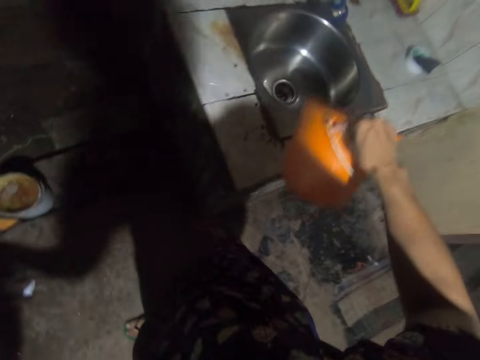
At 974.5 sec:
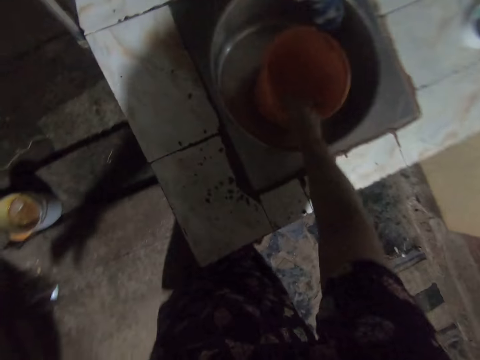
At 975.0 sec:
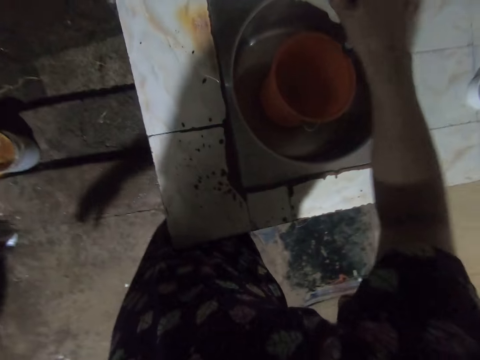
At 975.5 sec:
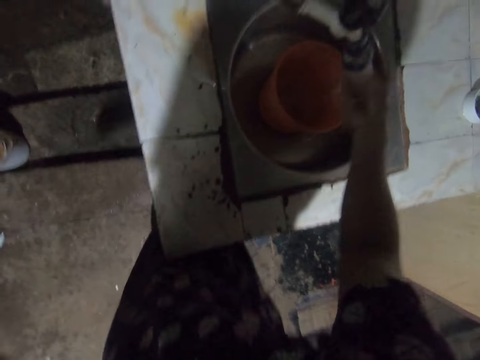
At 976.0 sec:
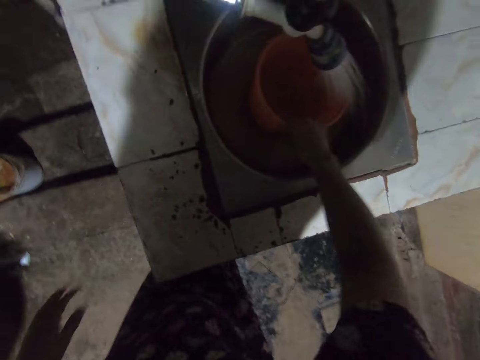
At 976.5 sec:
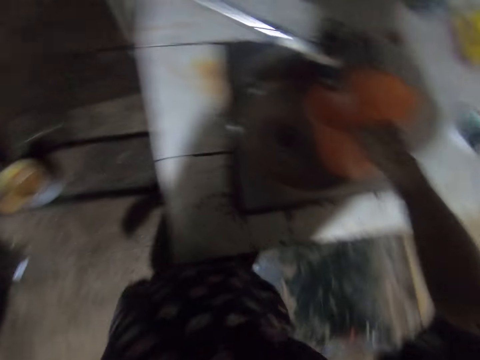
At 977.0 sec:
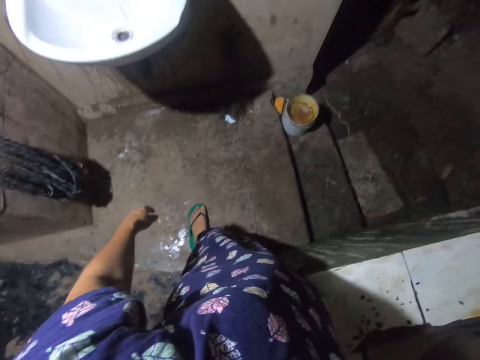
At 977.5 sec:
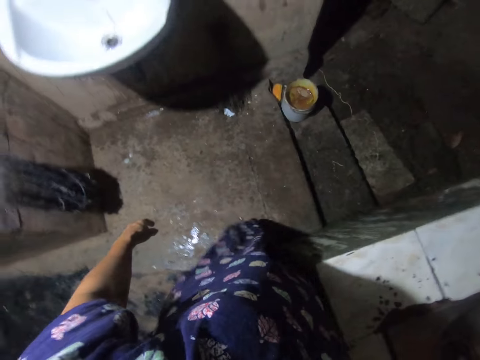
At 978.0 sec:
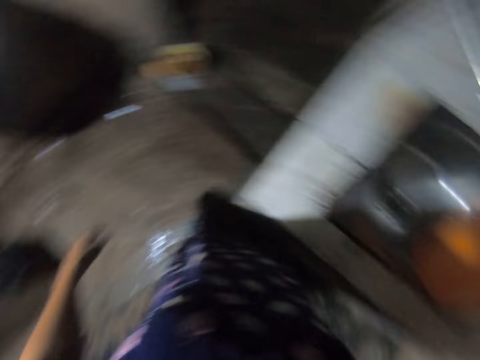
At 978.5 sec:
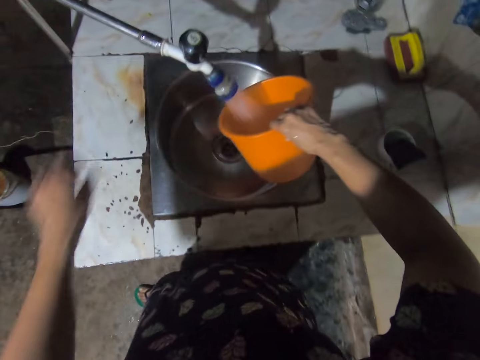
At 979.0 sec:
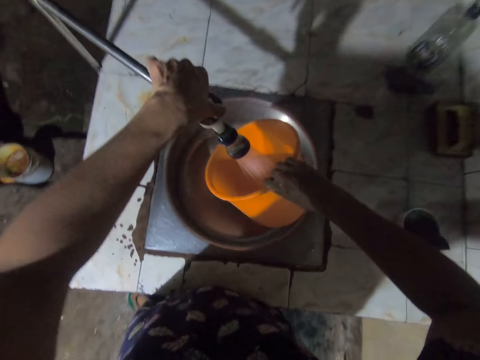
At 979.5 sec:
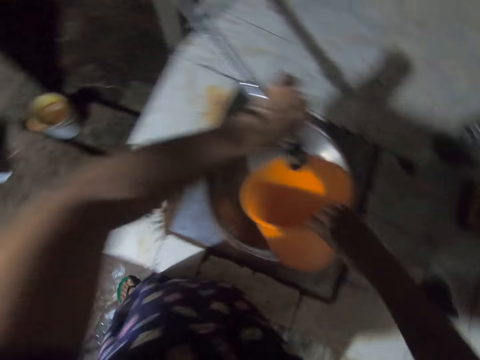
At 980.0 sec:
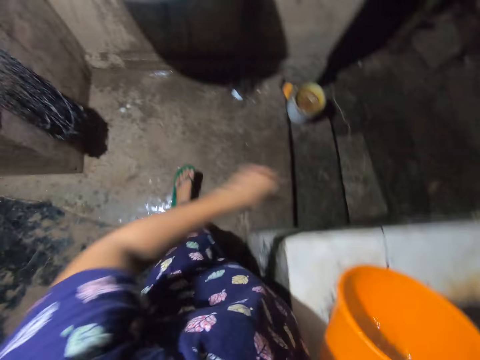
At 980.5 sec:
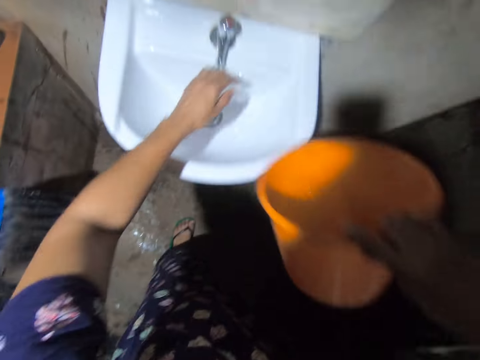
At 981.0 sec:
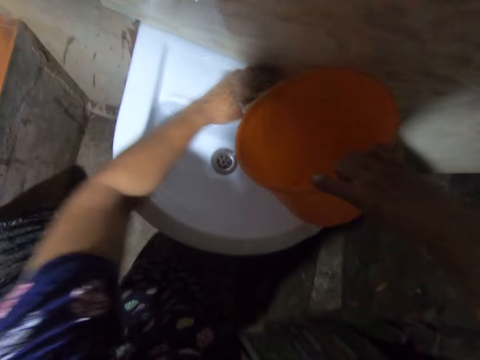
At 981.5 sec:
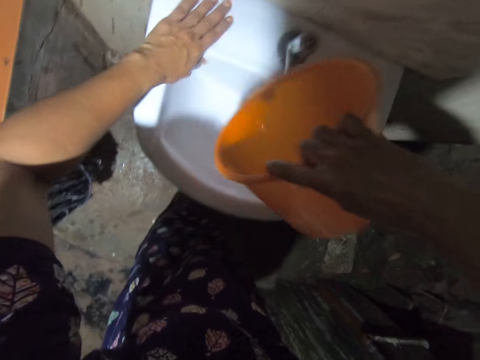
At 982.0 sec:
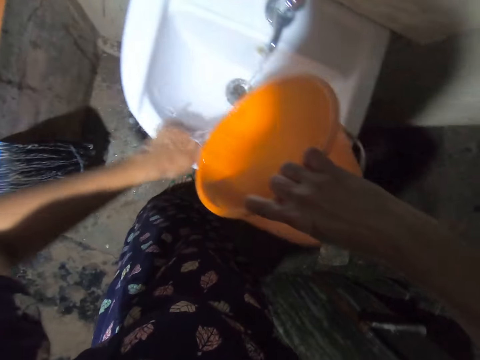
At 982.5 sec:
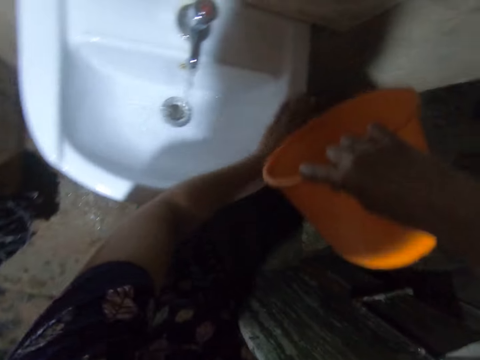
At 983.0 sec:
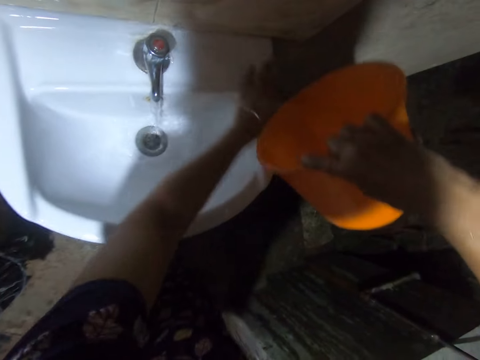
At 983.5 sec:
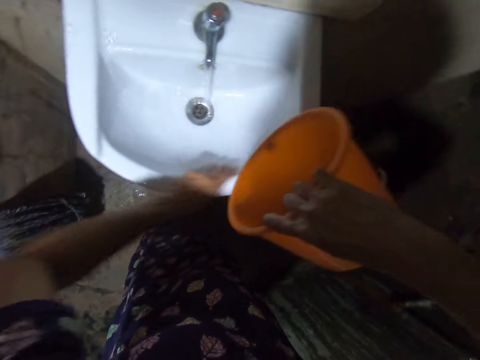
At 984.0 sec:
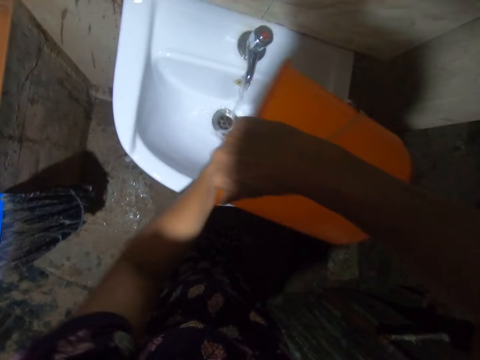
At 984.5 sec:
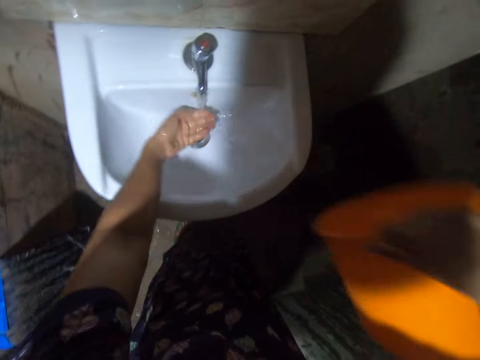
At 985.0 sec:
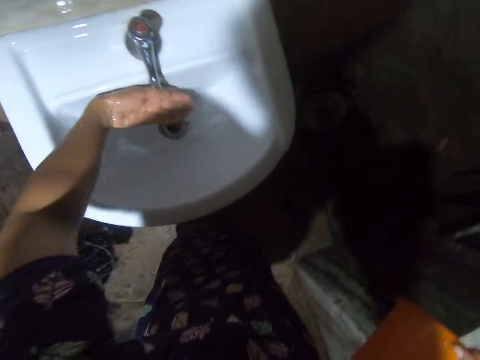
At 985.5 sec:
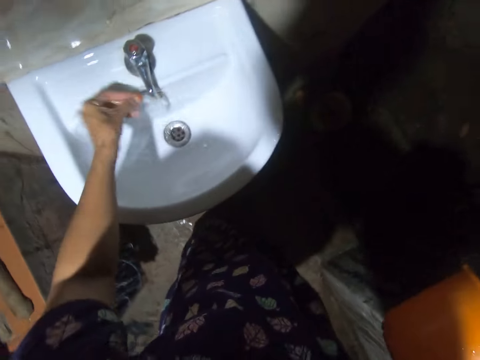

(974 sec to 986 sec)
The camera wearer places the bucket in the sink. They open the tap with the left hand. They rinse the hand. They pick up the bucket. They hold the bucket. They look sideways. They look at the water. They close the tap with the left hand. They rinse the sink with water in the bucket.

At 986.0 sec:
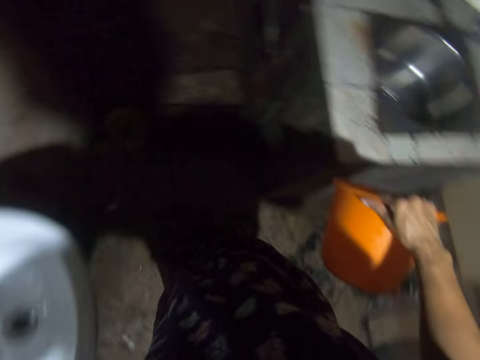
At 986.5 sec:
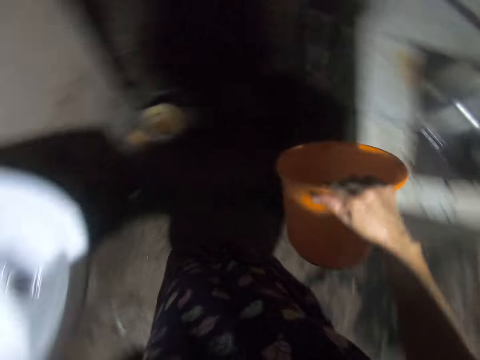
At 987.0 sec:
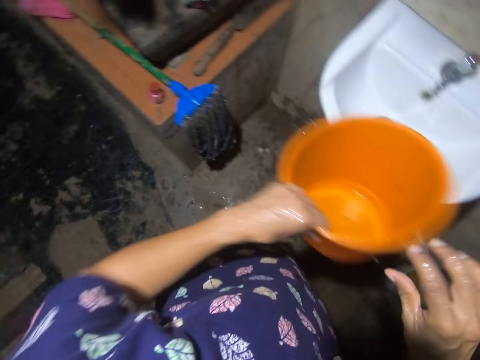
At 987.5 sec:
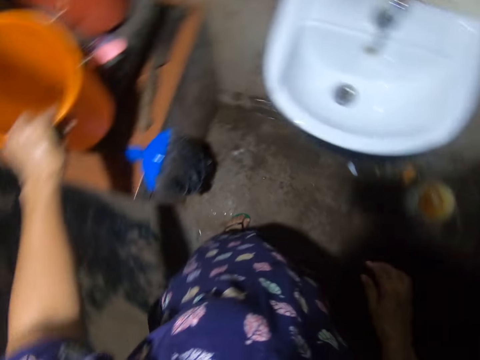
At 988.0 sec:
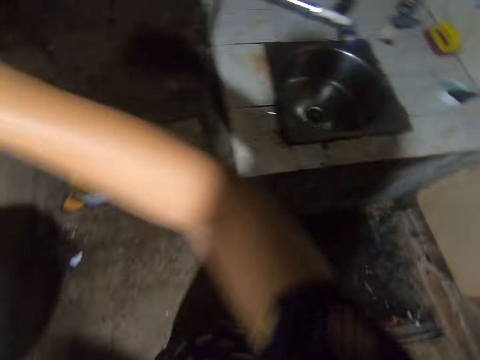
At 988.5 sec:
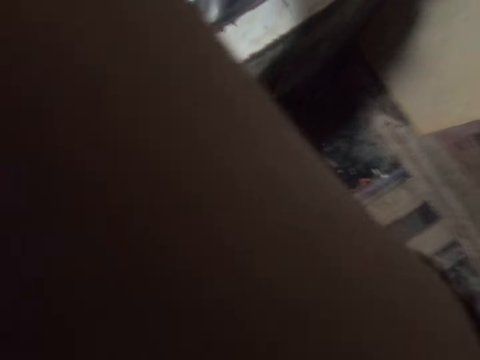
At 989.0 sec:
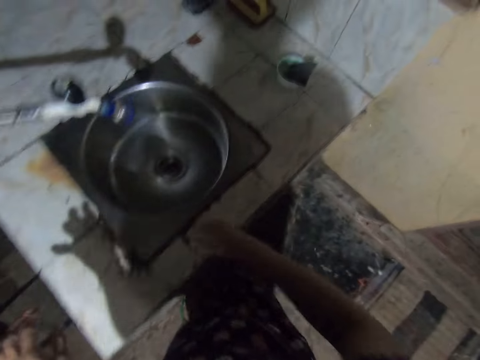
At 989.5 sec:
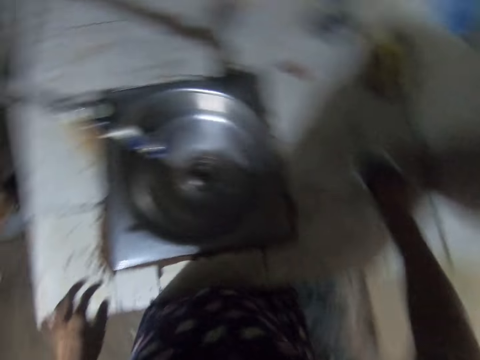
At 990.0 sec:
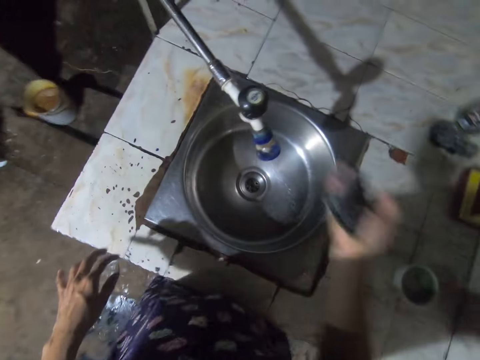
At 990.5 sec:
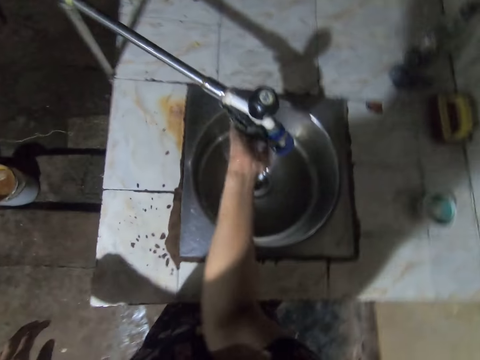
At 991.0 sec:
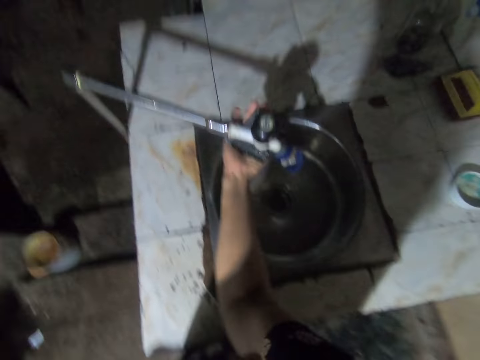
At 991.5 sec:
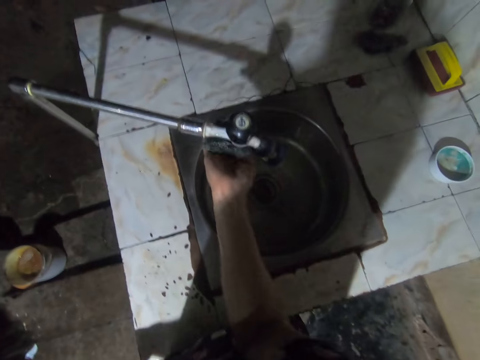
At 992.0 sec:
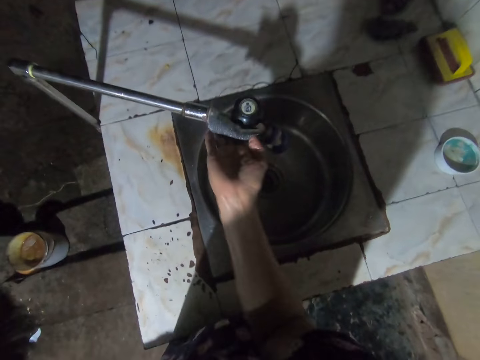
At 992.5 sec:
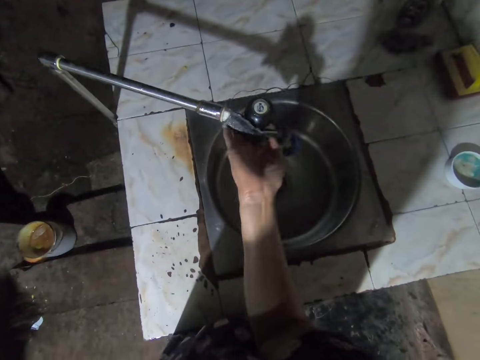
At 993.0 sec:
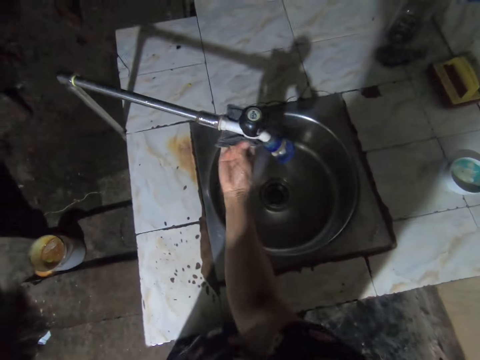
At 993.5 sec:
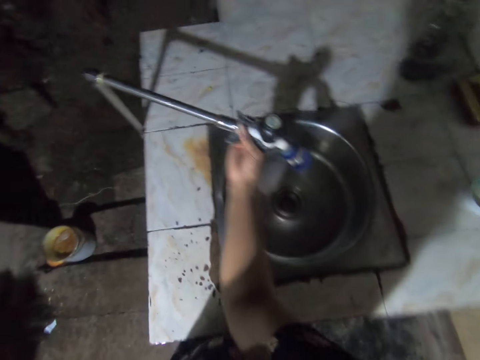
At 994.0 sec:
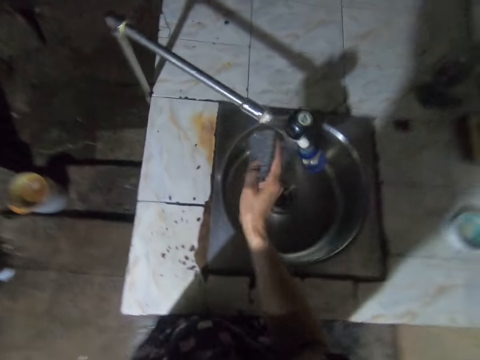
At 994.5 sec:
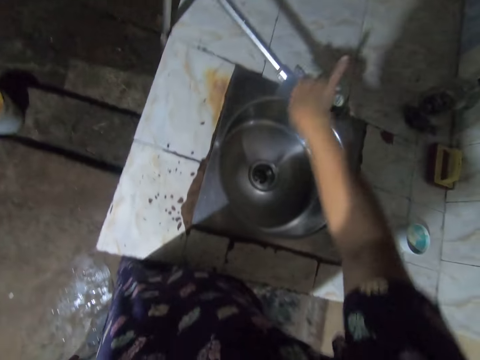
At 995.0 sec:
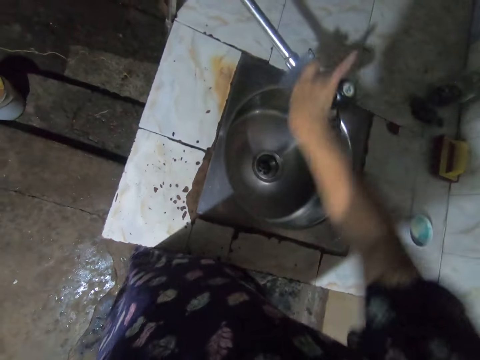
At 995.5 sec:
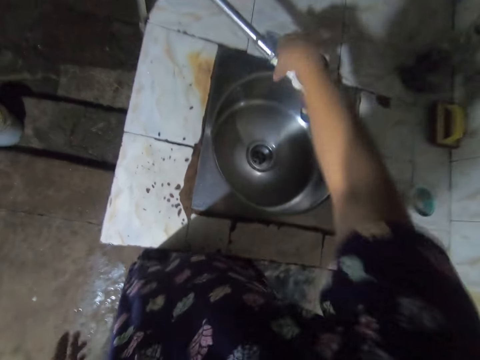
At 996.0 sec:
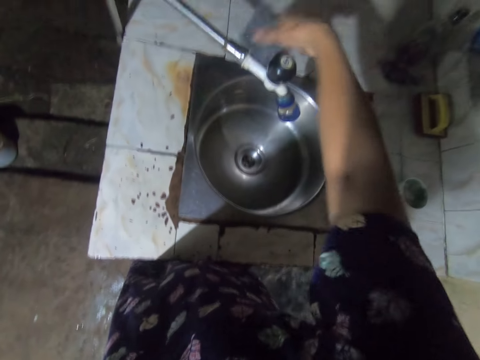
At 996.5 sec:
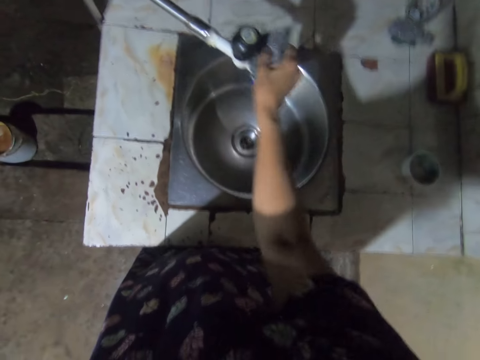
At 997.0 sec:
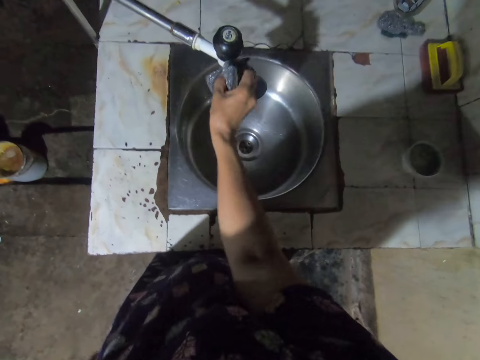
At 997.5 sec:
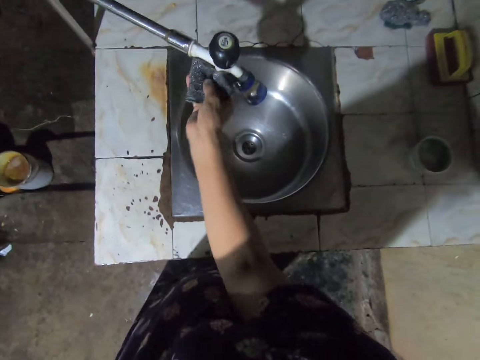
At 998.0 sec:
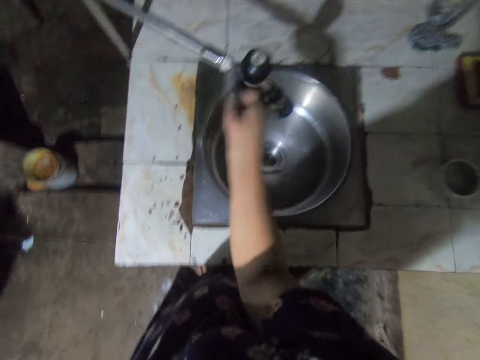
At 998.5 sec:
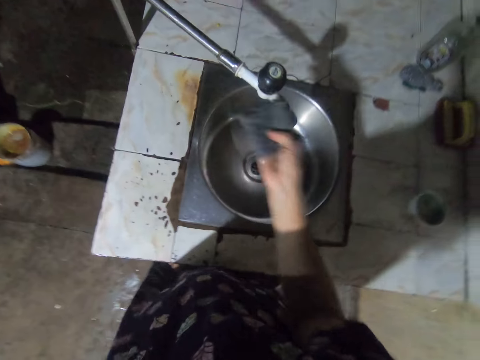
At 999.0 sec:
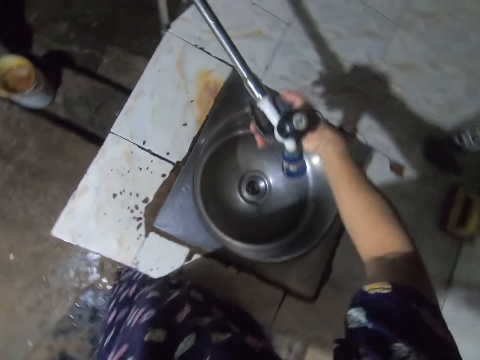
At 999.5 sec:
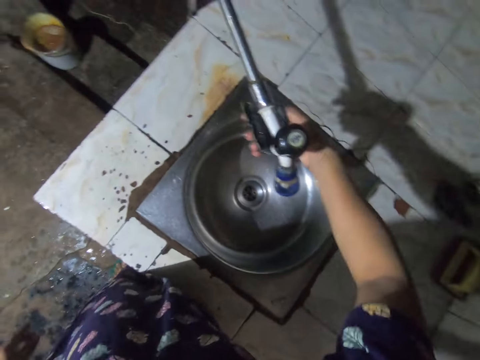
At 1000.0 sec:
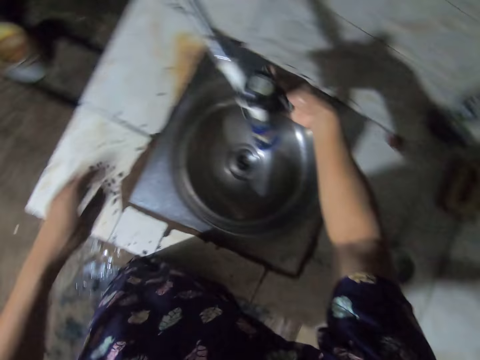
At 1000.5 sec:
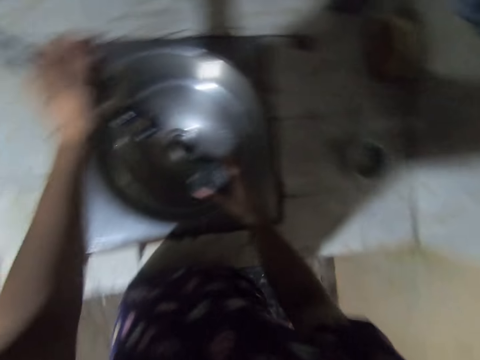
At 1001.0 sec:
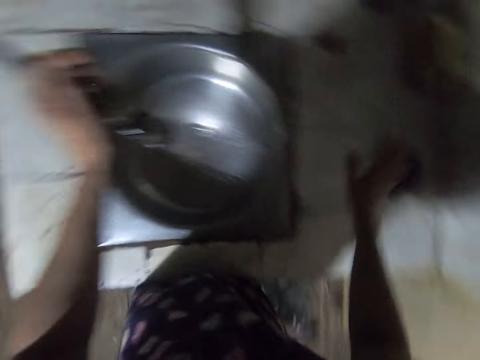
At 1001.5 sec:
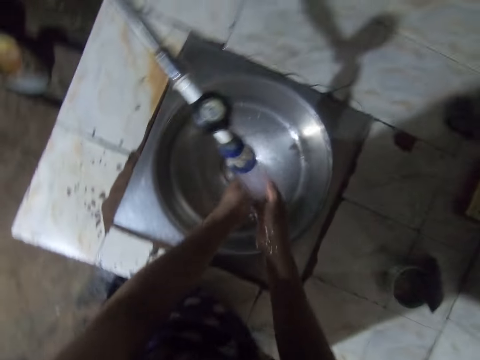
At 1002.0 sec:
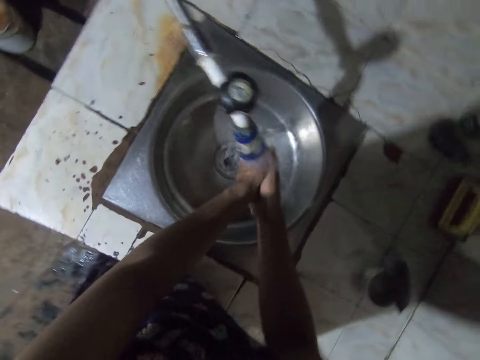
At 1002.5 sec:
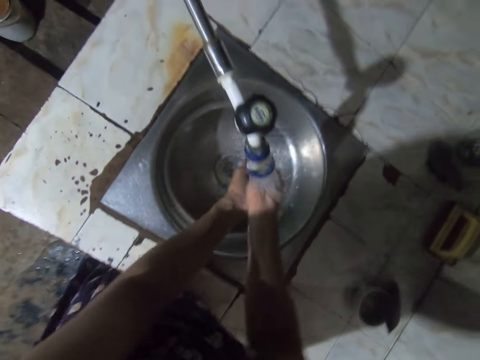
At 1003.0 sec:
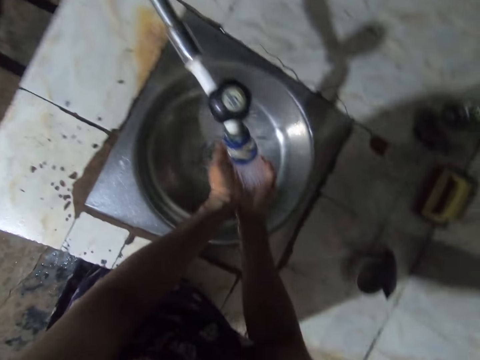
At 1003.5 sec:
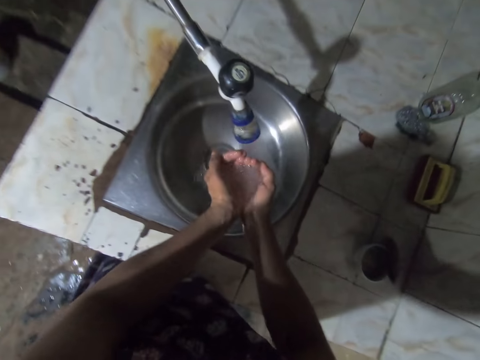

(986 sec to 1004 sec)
The camera wearer puts a bucket on the counter top. He looks sideways. He lifts his hand. He picks up a steel wool or sponge. He washes the tap with the sponge. He looks down. He places the steel wool in the tin. He opens the tap with his left hand. He rinses his hand.
